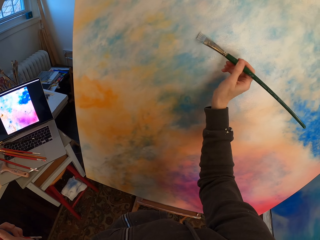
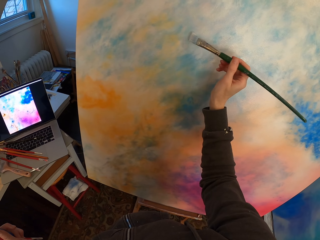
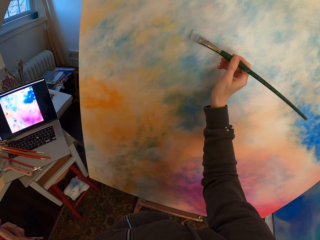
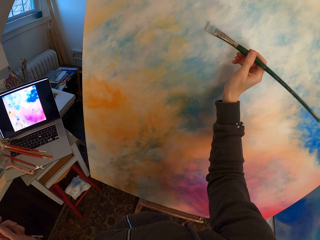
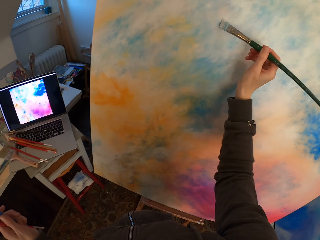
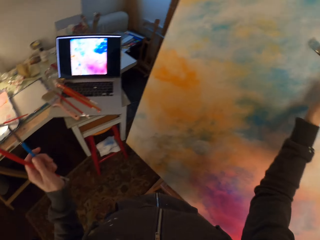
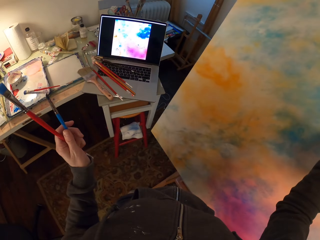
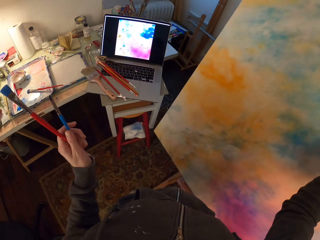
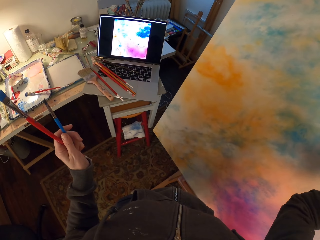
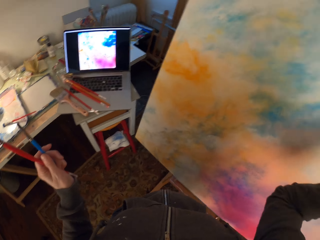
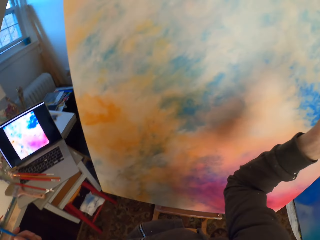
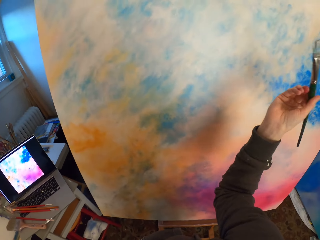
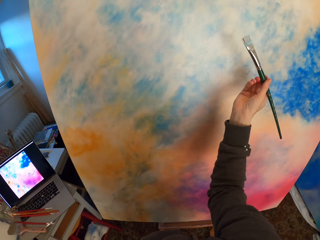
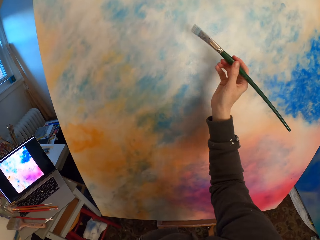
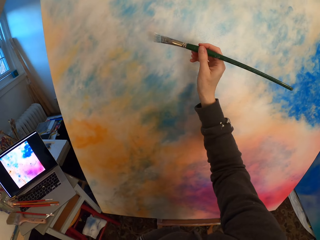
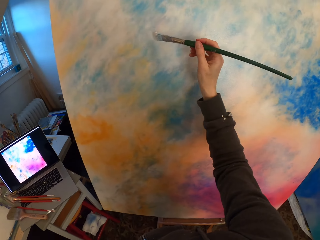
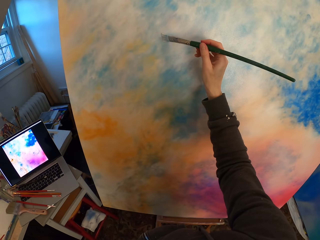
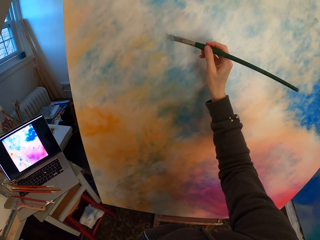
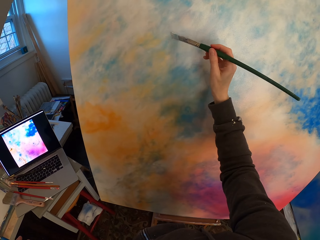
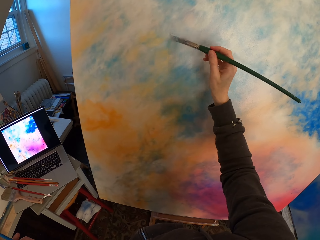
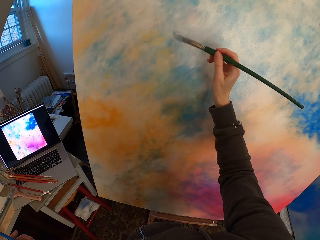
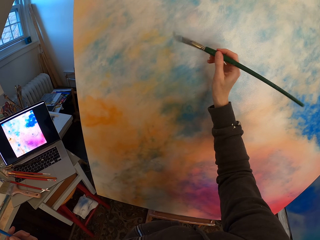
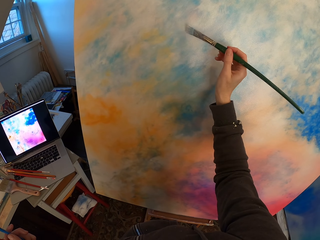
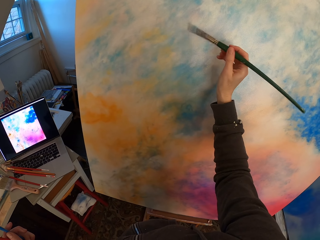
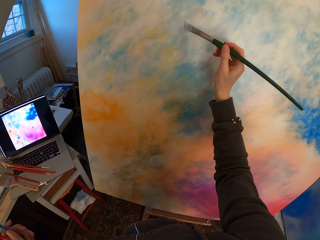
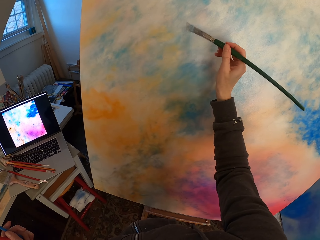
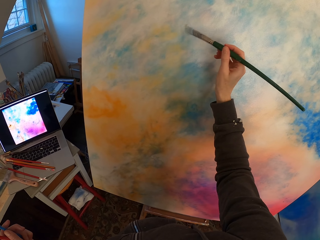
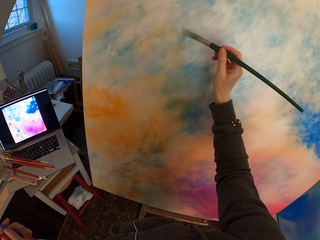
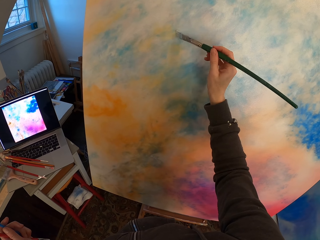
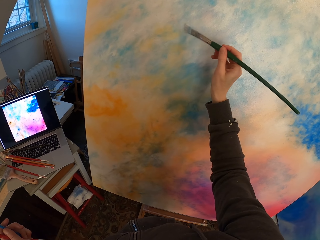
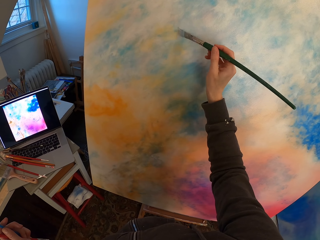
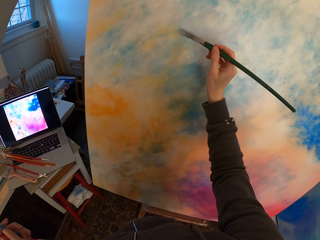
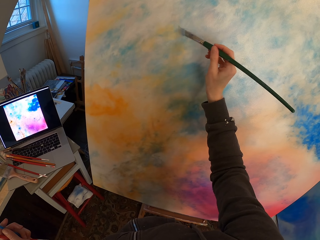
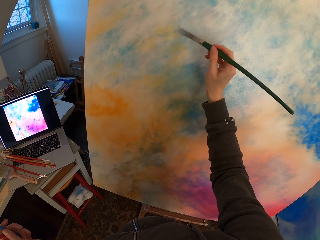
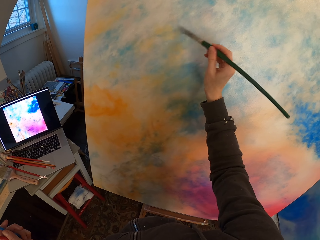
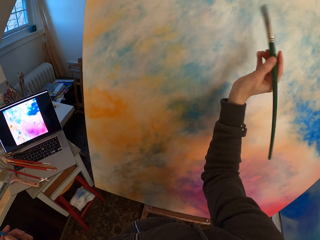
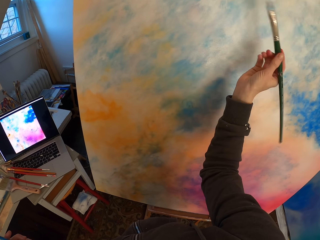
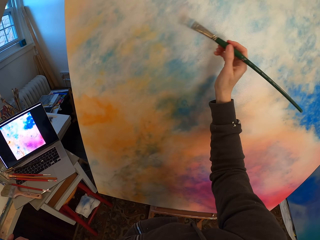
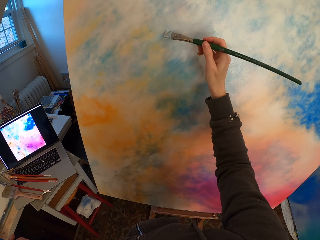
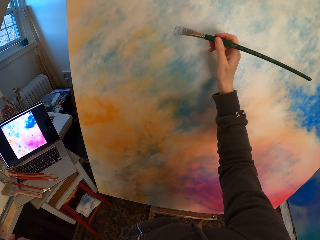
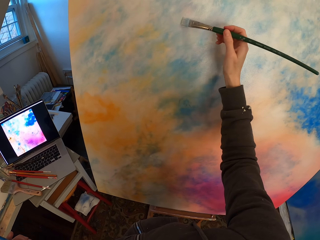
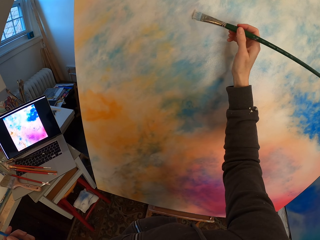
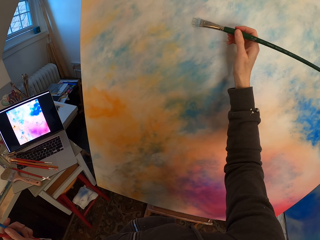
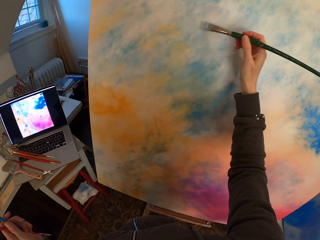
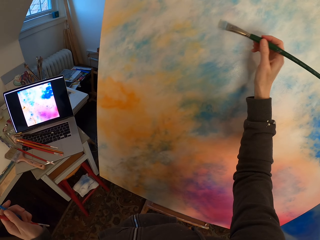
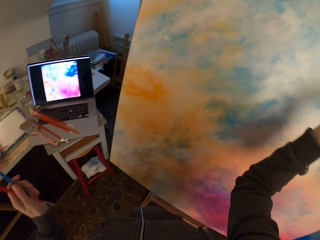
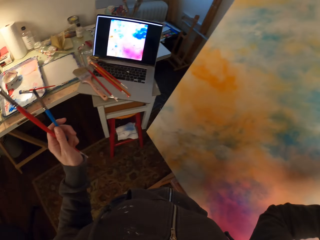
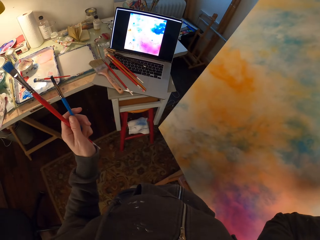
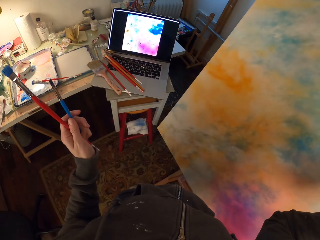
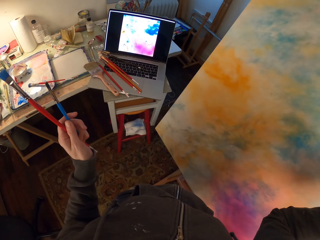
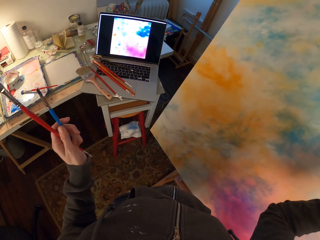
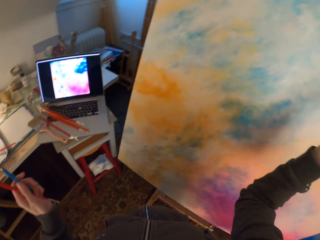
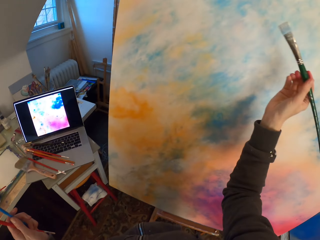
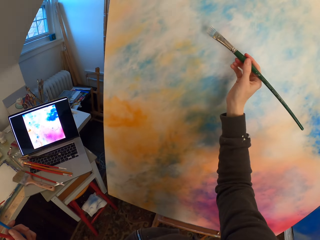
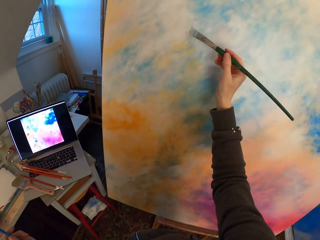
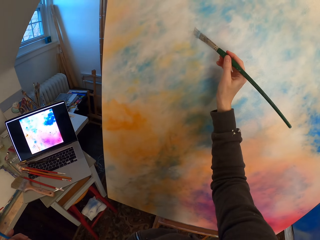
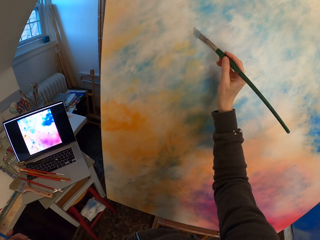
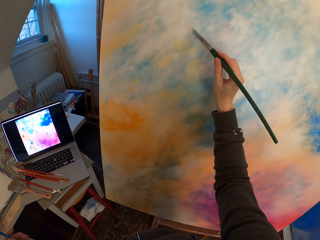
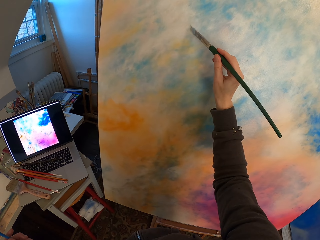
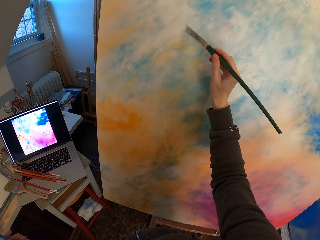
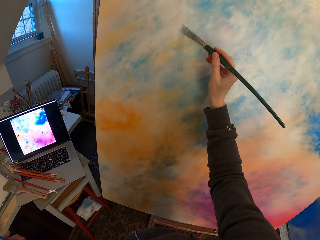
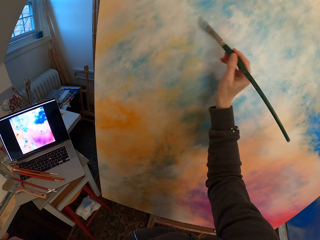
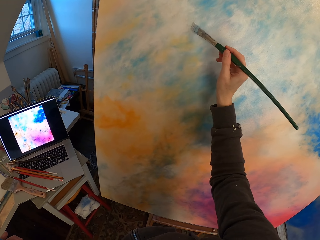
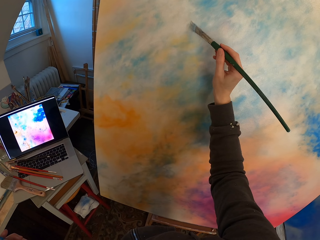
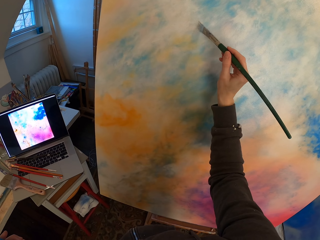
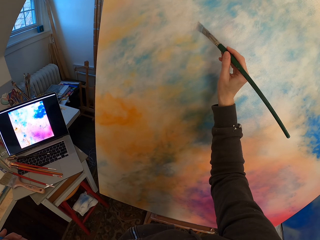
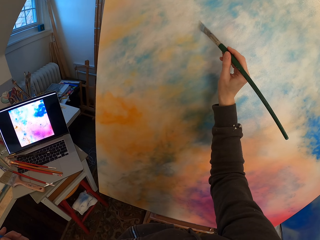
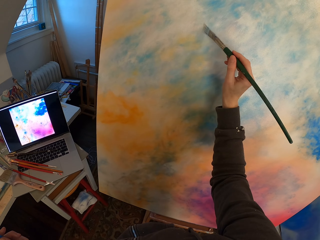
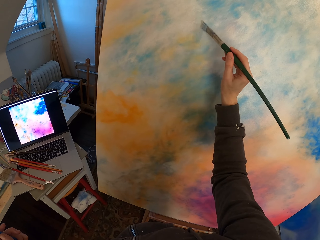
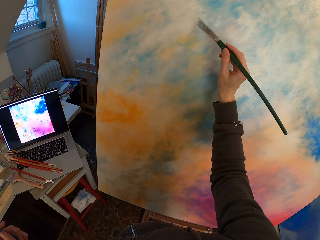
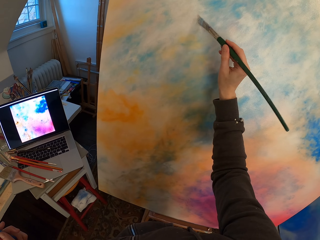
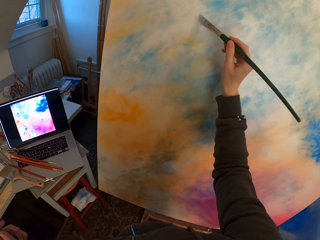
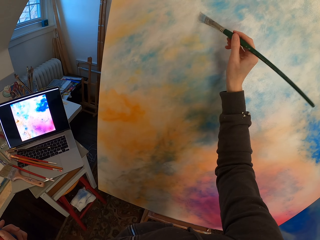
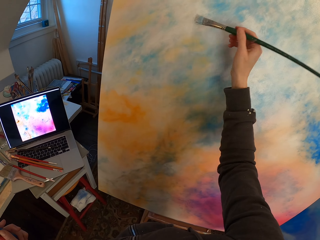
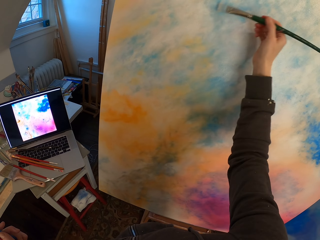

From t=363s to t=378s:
The camera wearer looks around a room. They paint a canvas with a paint brush. They look around the room. They paint the canvas with the paint brush.

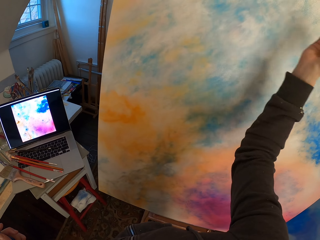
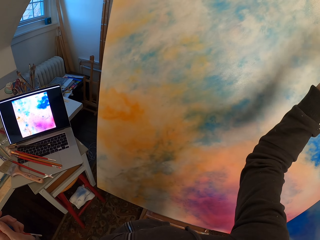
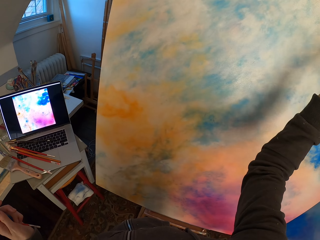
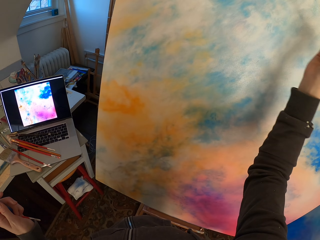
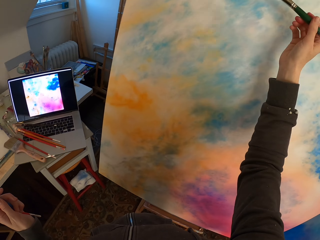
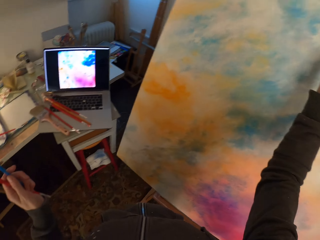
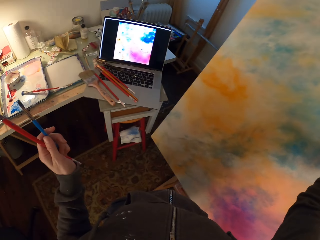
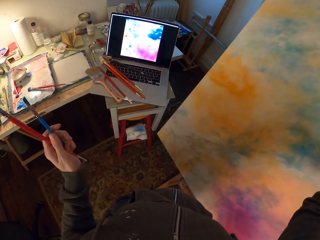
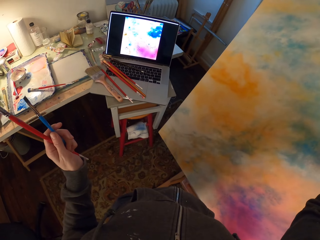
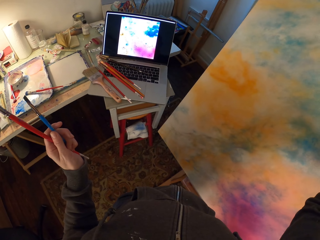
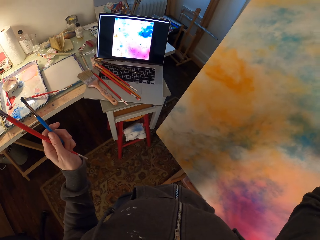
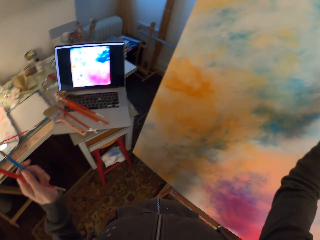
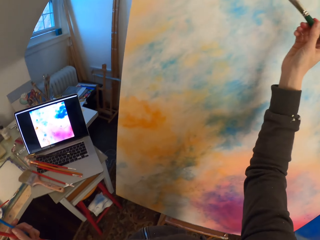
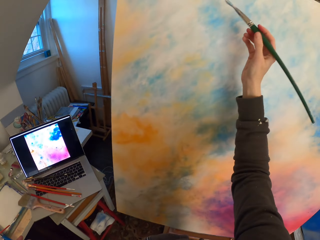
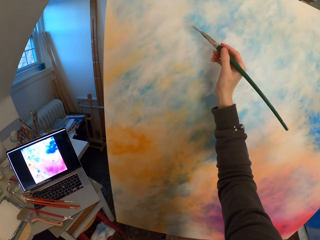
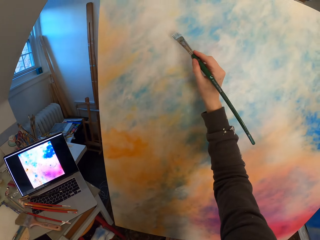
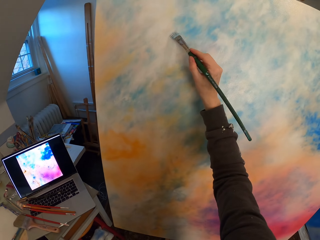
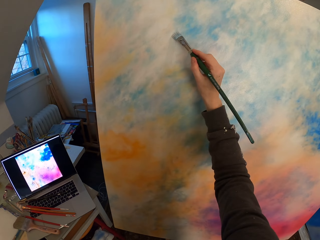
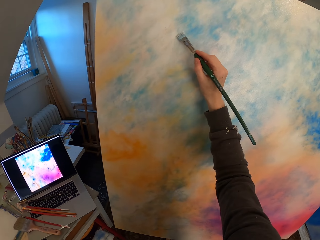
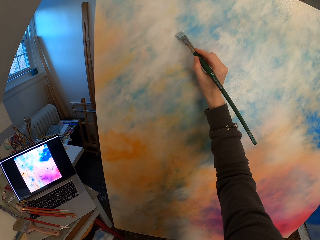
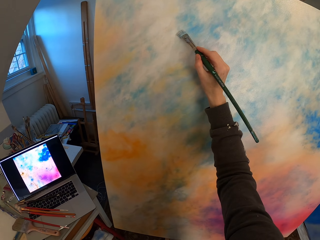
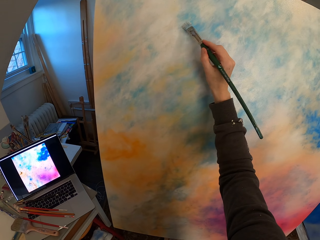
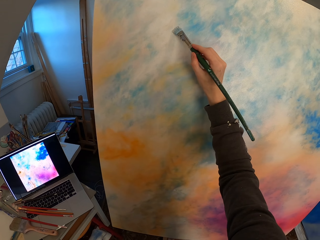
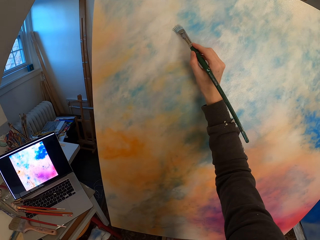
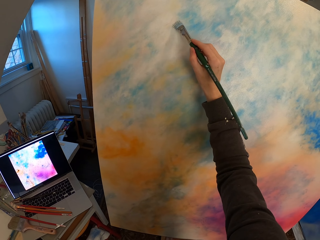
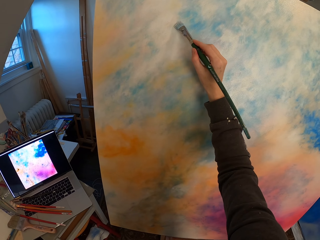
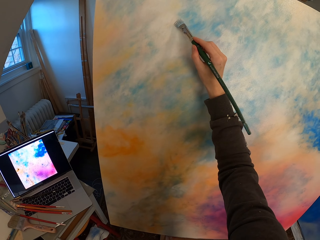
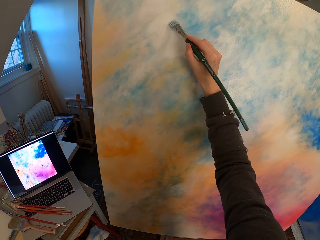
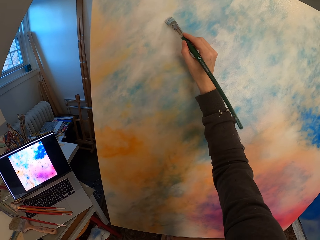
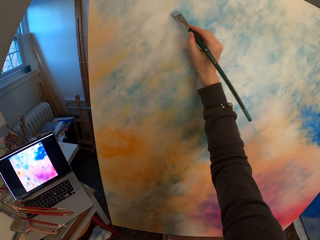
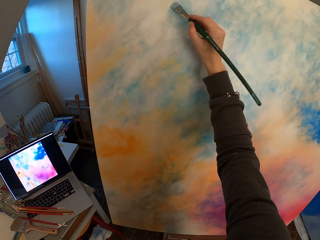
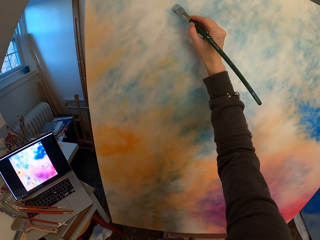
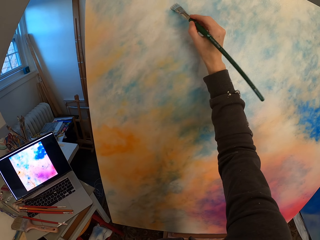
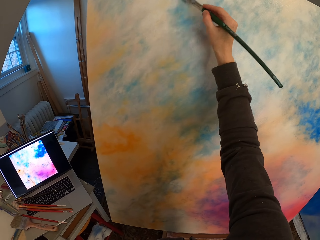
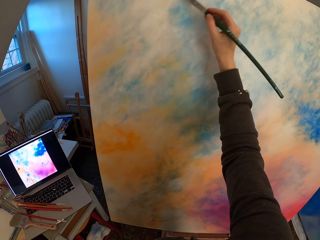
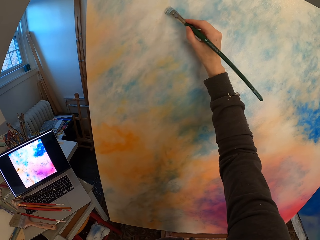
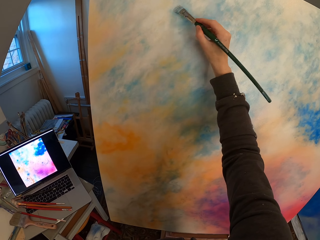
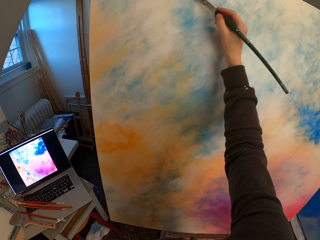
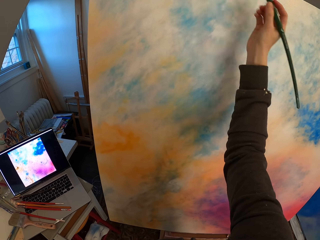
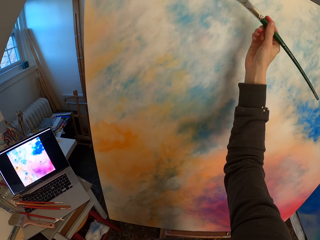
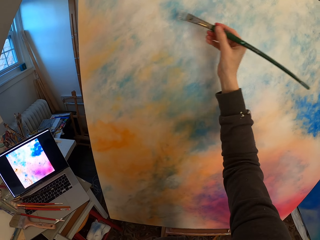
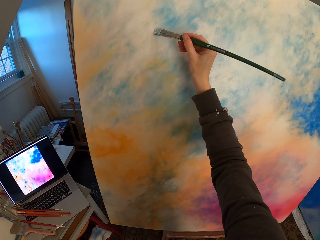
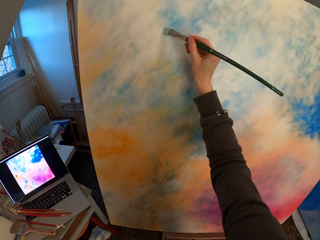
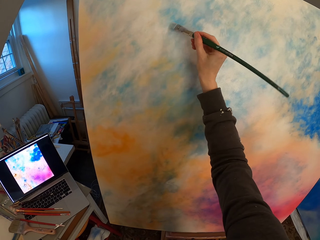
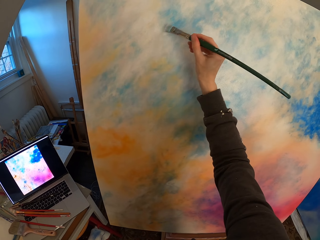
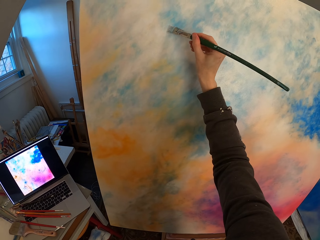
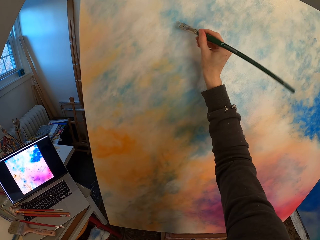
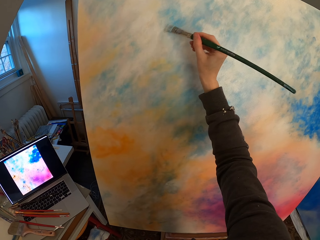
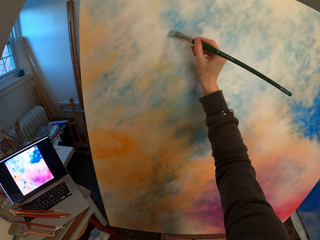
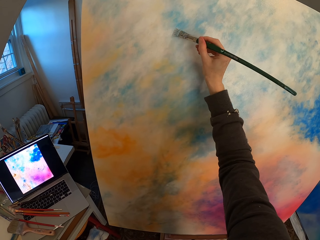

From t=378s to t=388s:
The camera wearer looks around a room. They paint a canvas with a paint brush.
